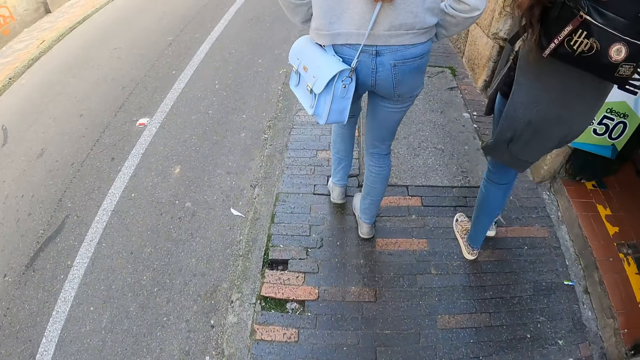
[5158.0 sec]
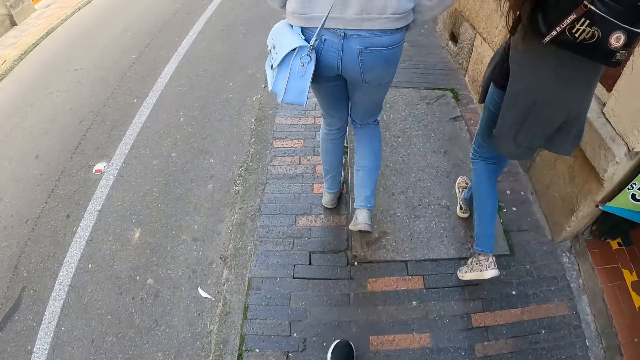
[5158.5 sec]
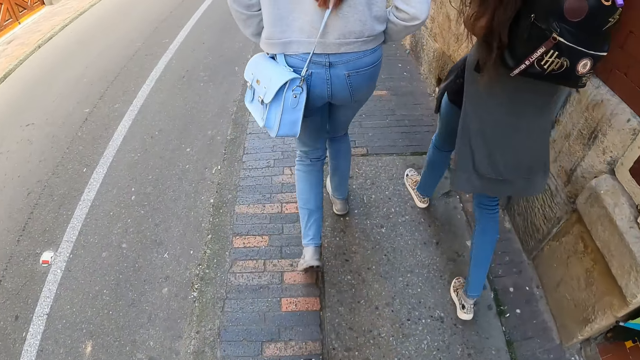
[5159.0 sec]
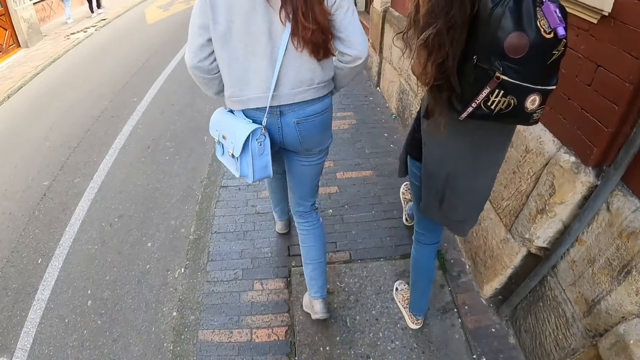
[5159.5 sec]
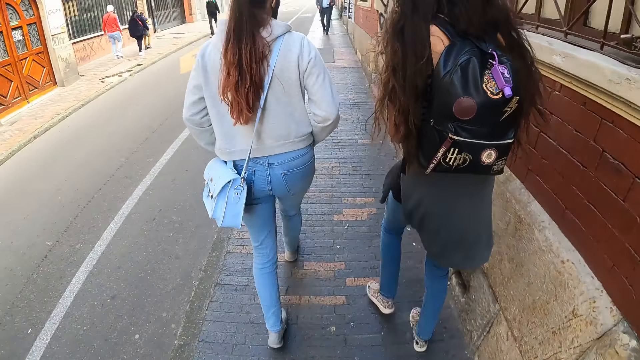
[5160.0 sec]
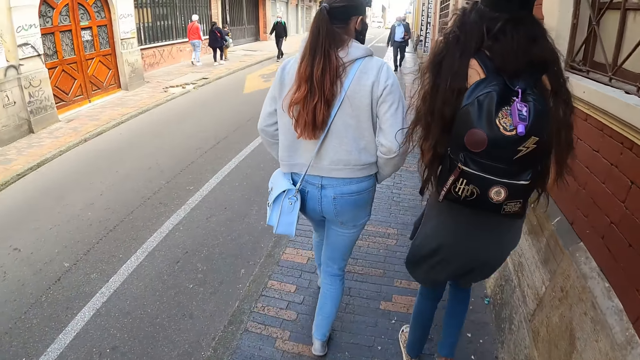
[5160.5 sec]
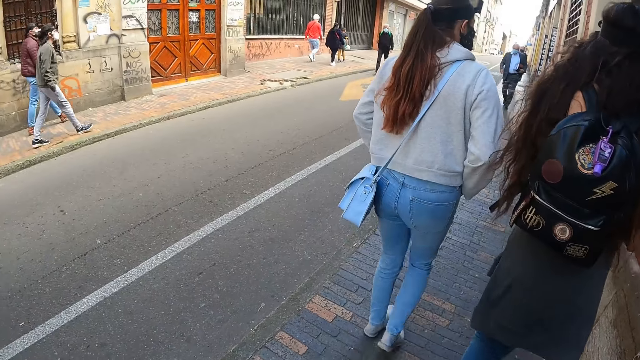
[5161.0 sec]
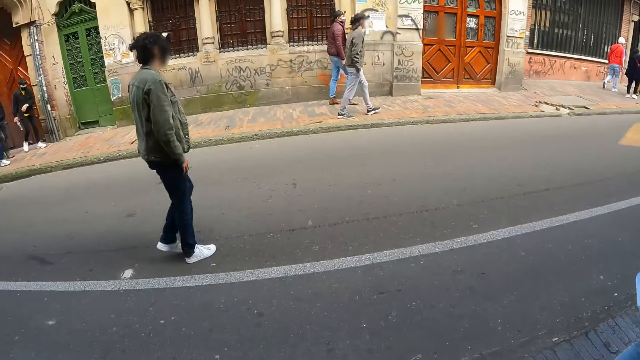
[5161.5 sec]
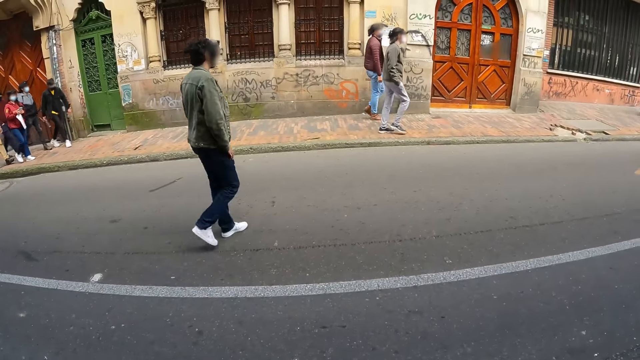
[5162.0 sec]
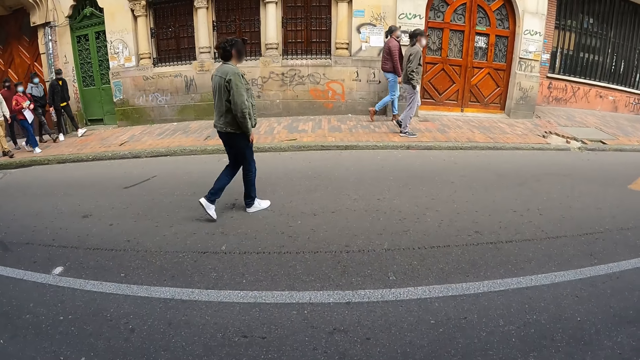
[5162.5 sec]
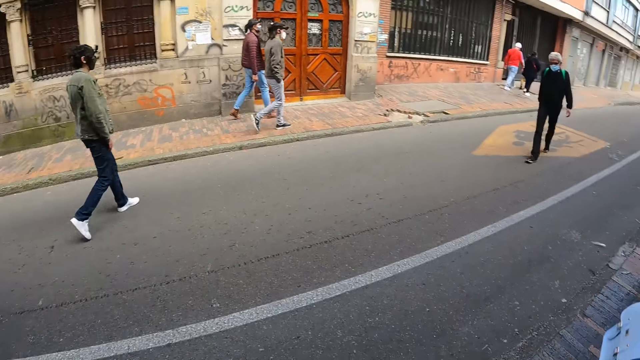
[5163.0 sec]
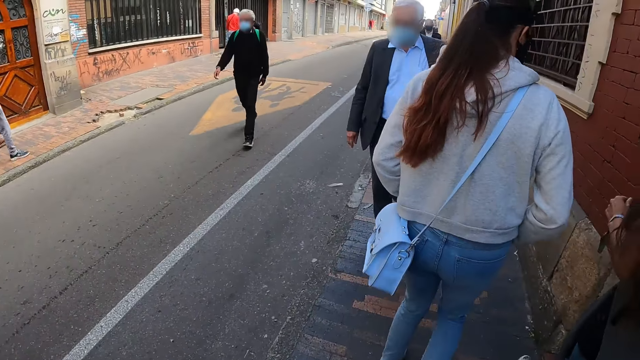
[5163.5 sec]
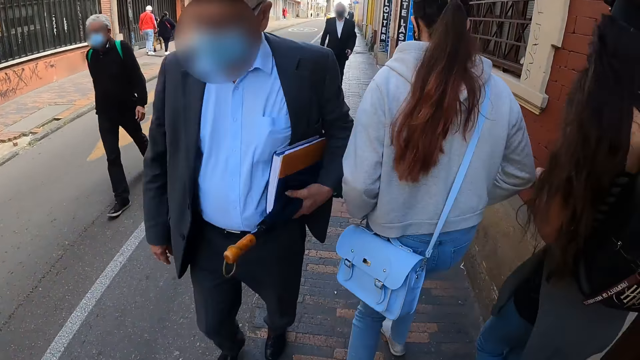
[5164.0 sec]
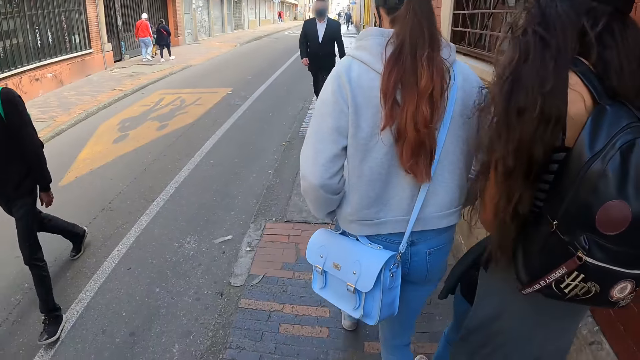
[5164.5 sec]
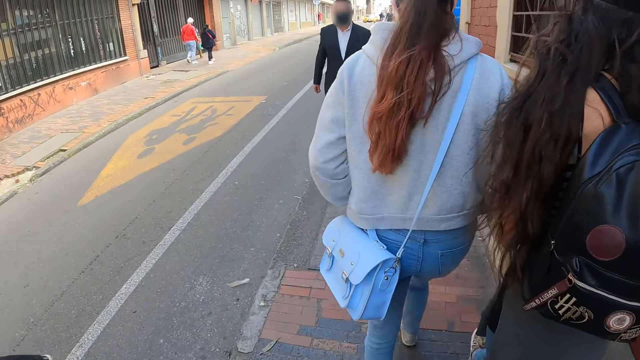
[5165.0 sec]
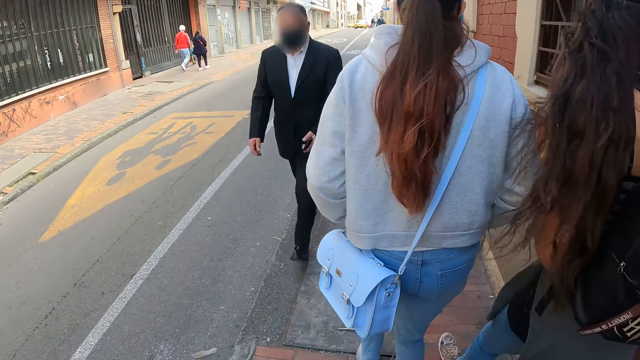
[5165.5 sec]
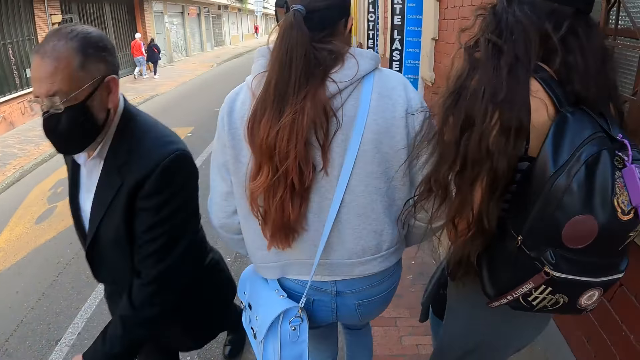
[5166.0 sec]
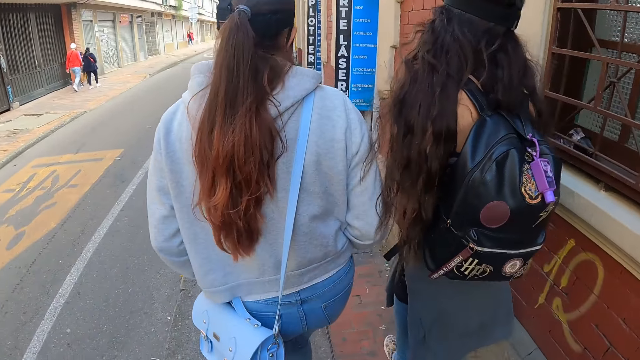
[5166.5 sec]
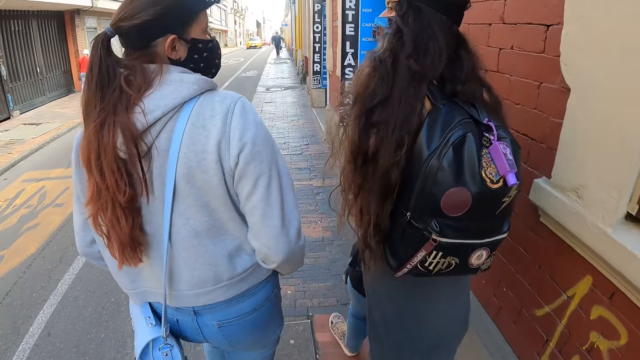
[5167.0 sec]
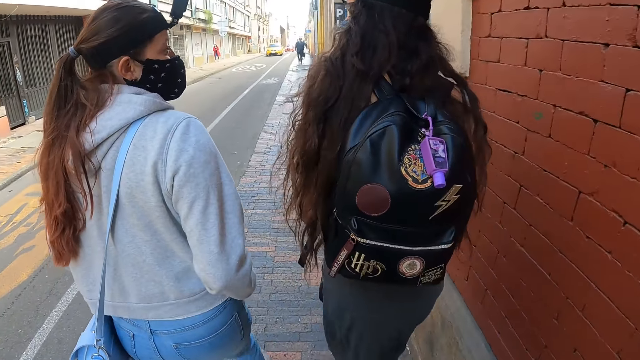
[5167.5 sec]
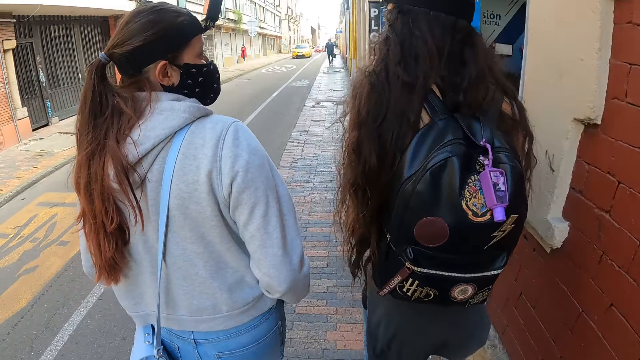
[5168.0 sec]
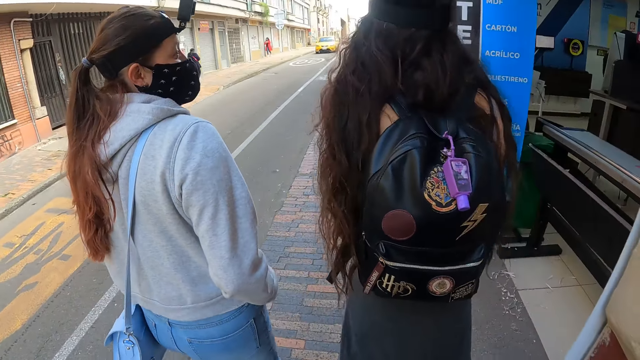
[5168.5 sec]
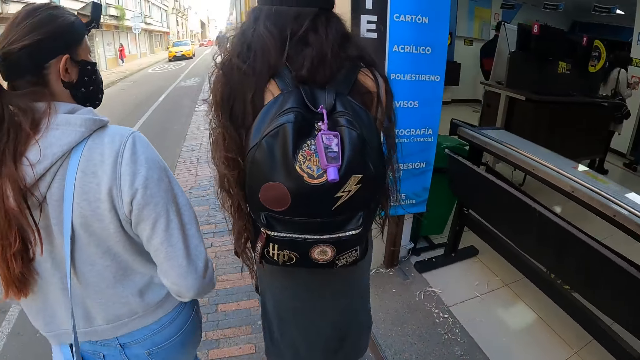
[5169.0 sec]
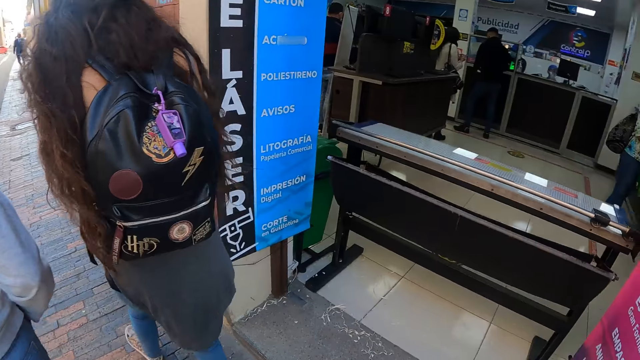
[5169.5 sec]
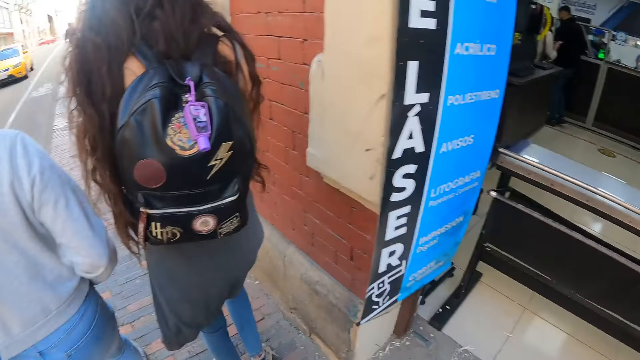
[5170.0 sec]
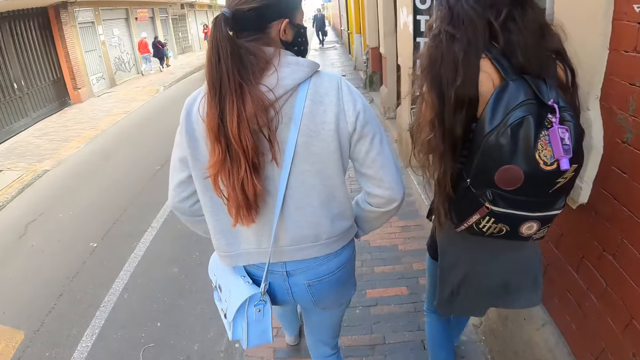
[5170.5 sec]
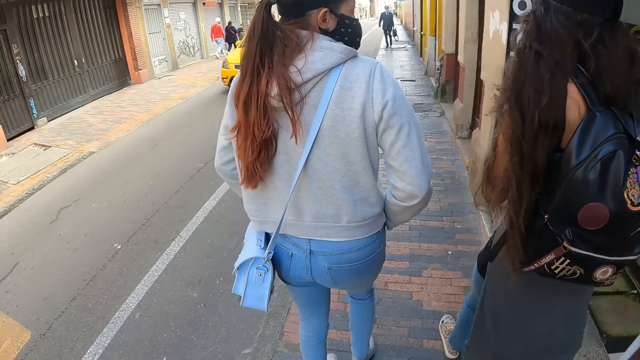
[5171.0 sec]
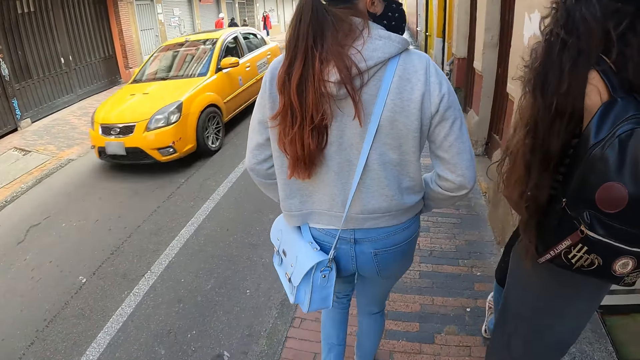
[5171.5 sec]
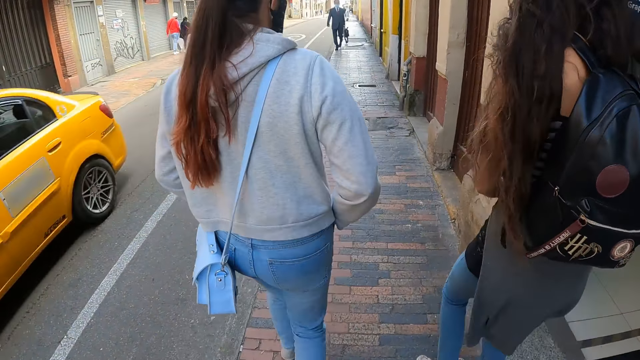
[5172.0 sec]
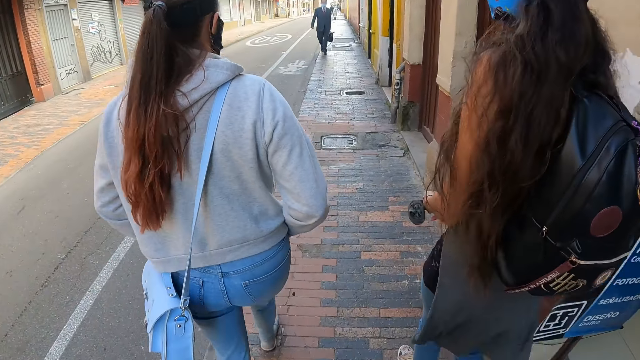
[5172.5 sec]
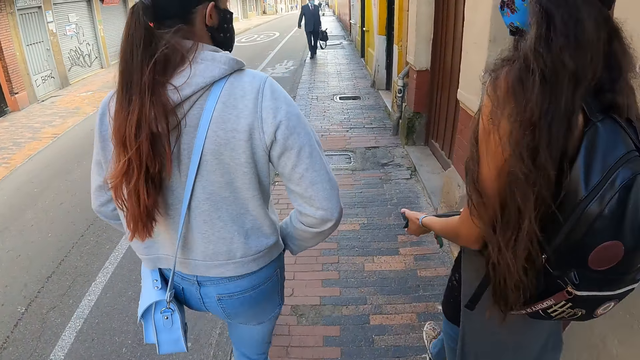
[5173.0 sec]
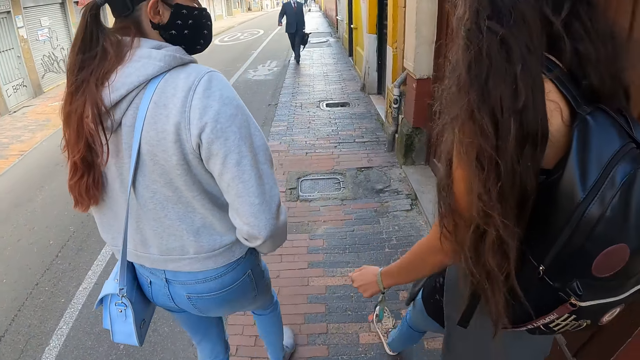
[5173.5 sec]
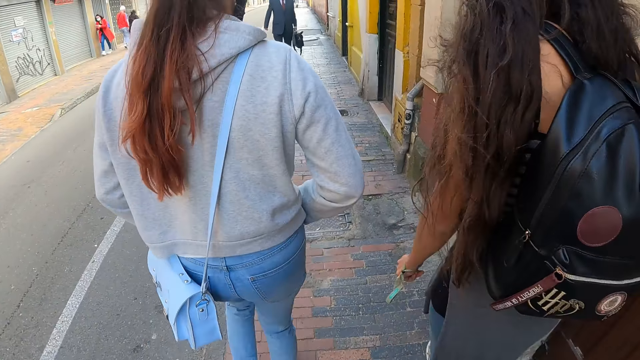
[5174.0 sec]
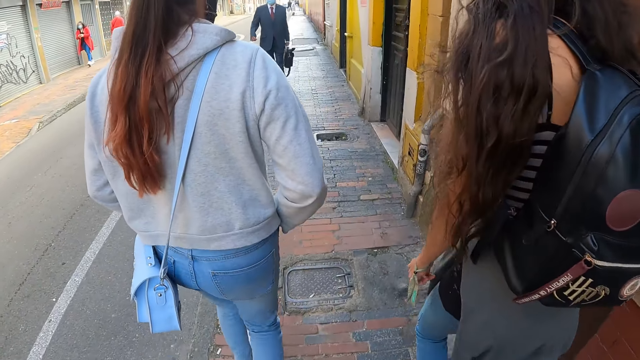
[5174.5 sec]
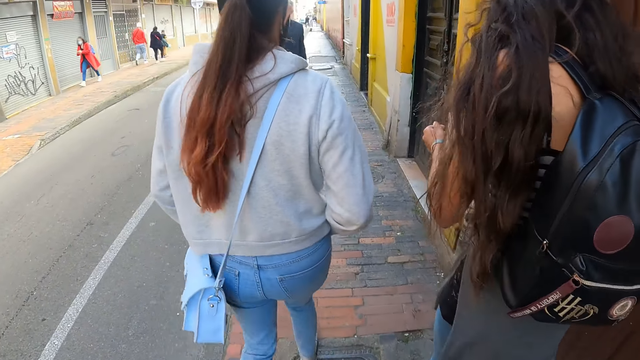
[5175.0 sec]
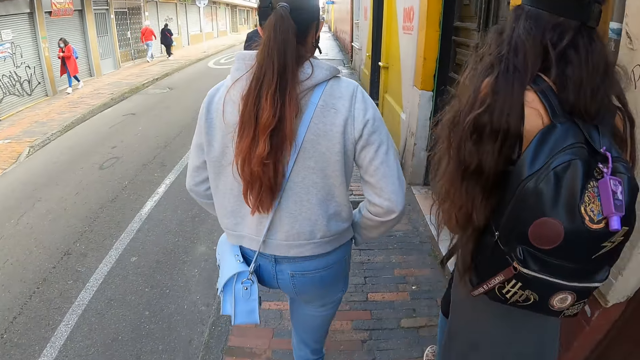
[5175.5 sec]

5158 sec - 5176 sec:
The camera wearer looks around. They look forward. They look aside. They look forward.

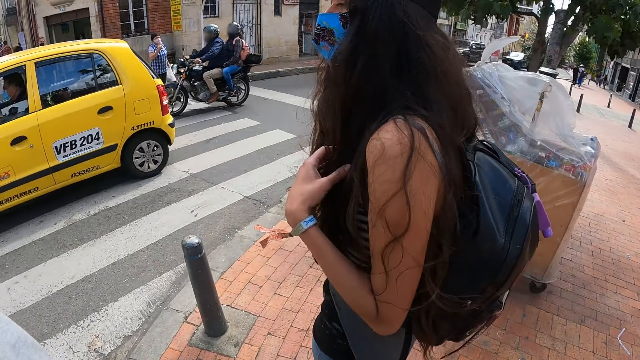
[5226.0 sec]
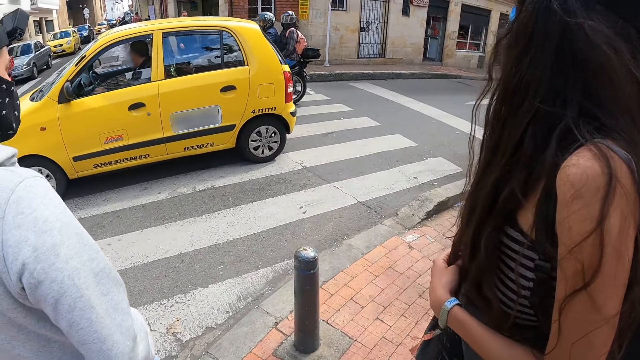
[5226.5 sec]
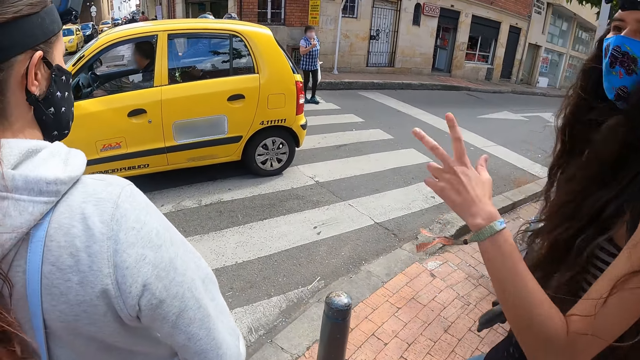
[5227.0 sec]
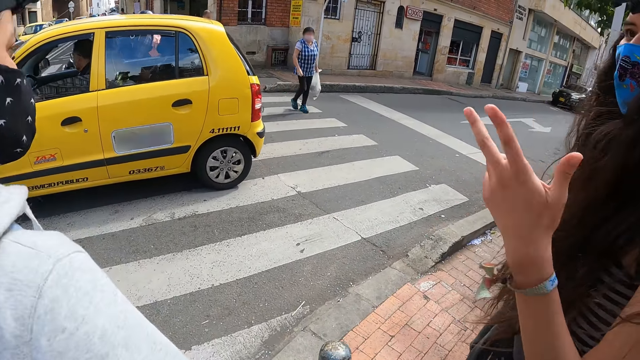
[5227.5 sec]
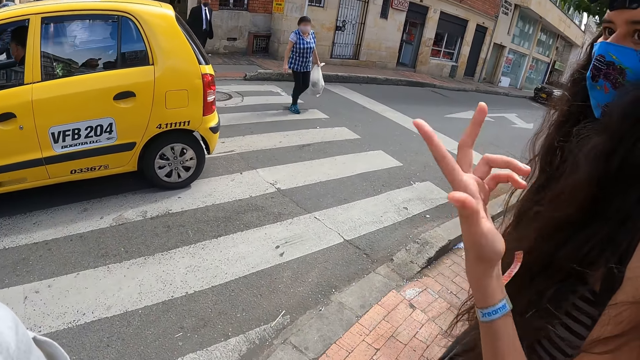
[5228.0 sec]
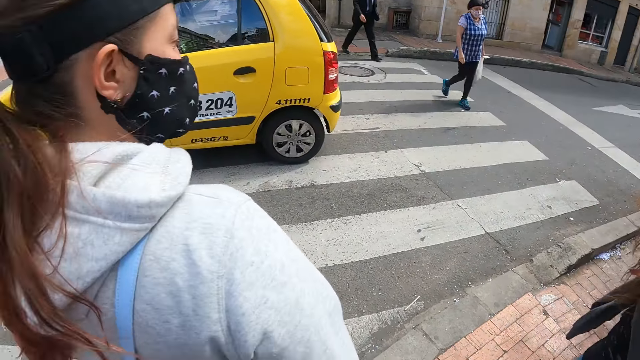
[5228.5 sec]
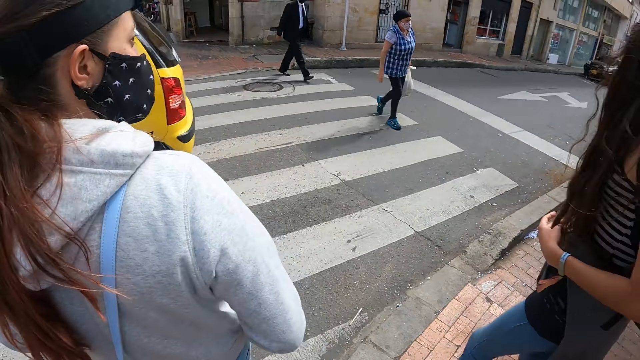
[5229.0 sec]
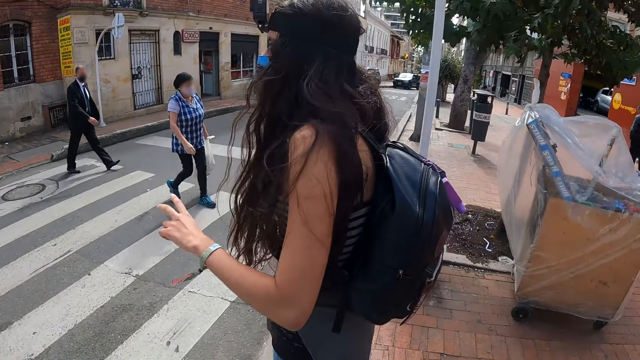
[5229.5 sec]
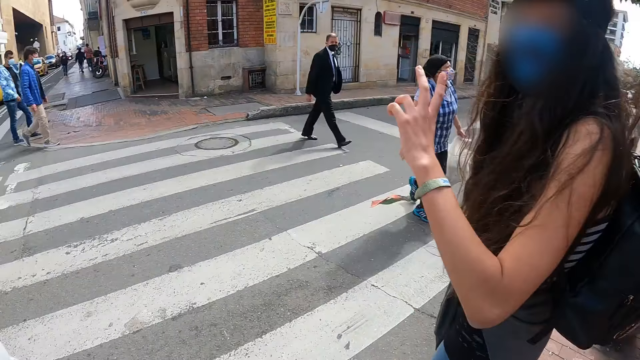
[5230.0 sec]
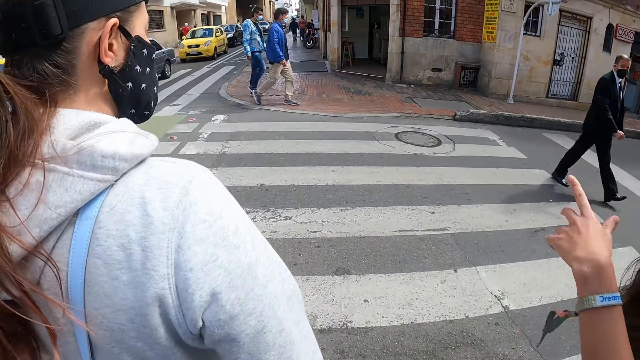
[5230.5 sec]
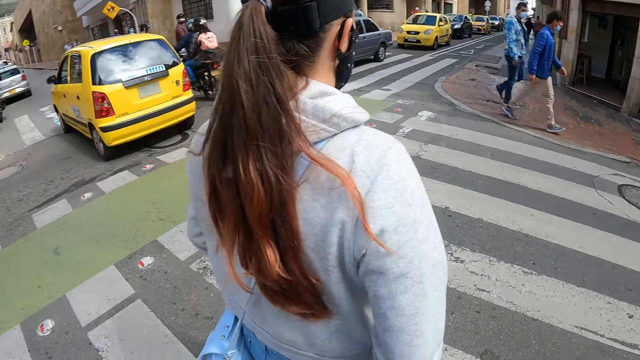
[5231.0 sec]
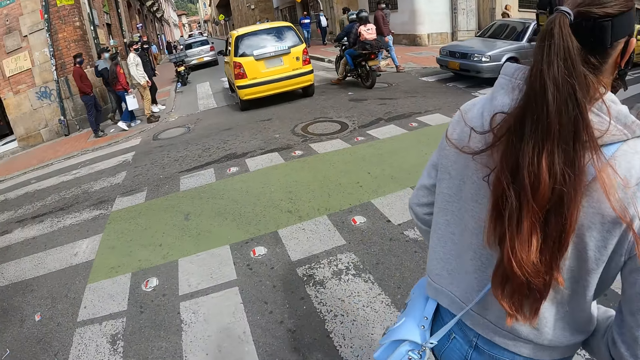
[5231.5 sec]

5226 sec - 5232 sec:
The camera wearer stops walking. They cross the road.
